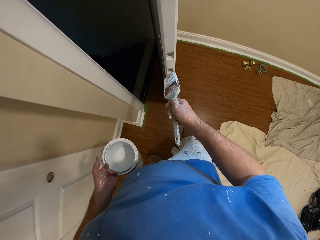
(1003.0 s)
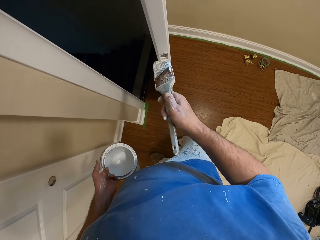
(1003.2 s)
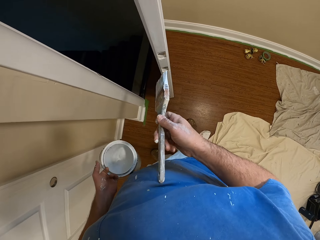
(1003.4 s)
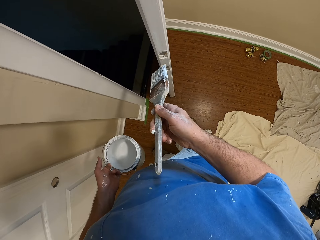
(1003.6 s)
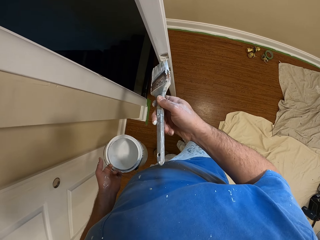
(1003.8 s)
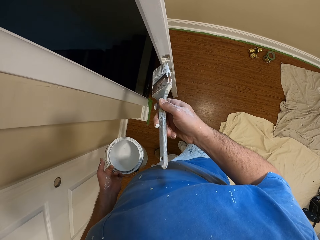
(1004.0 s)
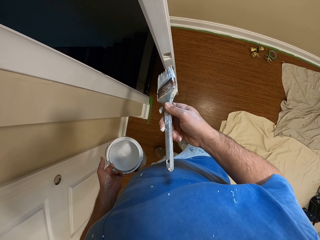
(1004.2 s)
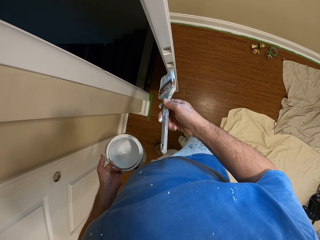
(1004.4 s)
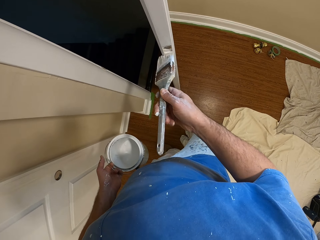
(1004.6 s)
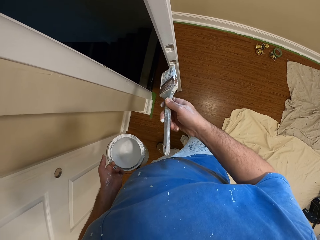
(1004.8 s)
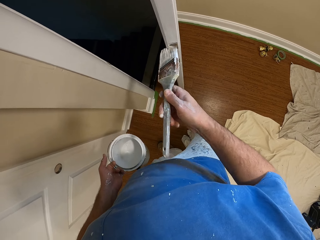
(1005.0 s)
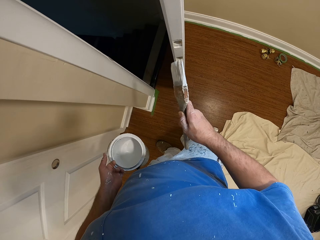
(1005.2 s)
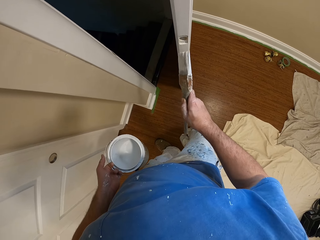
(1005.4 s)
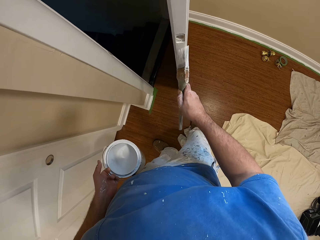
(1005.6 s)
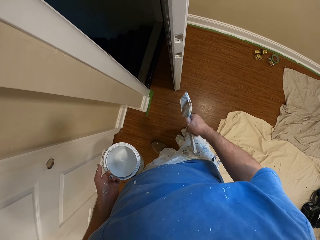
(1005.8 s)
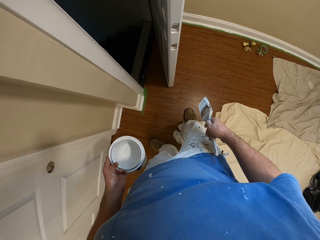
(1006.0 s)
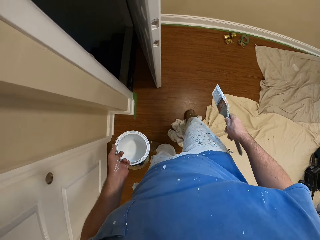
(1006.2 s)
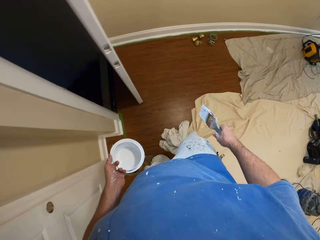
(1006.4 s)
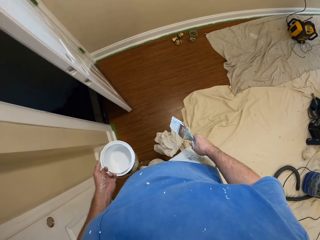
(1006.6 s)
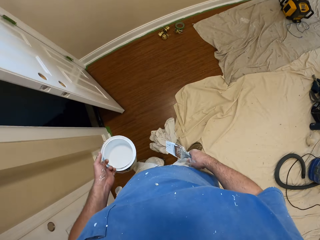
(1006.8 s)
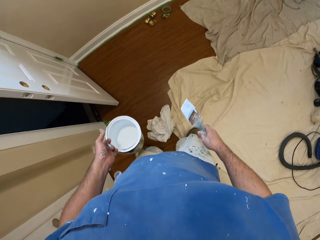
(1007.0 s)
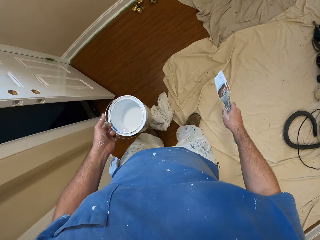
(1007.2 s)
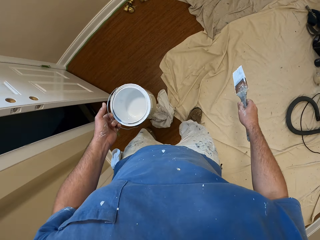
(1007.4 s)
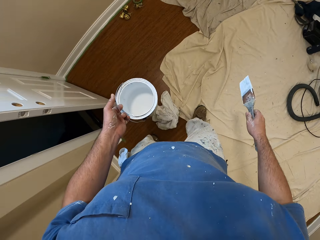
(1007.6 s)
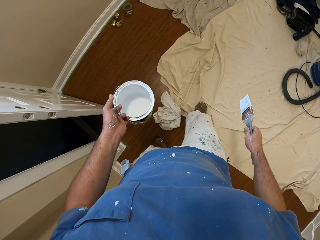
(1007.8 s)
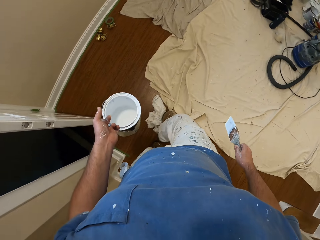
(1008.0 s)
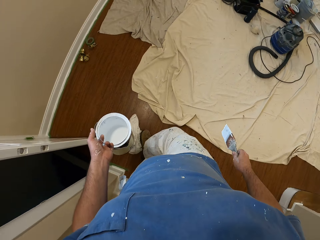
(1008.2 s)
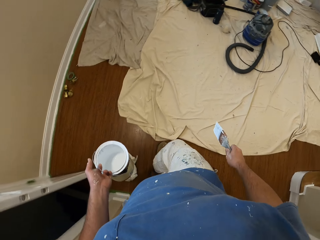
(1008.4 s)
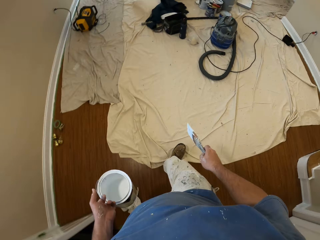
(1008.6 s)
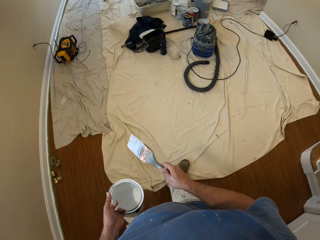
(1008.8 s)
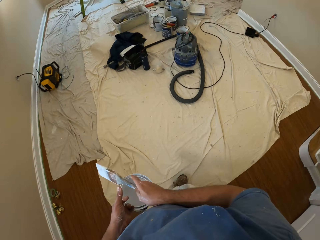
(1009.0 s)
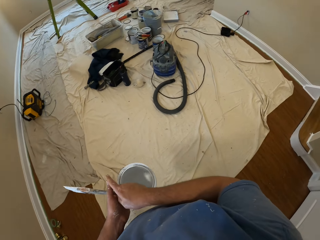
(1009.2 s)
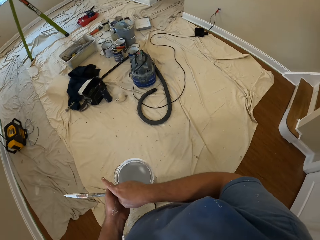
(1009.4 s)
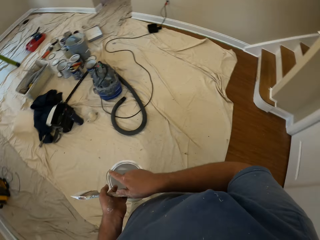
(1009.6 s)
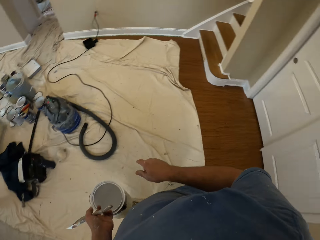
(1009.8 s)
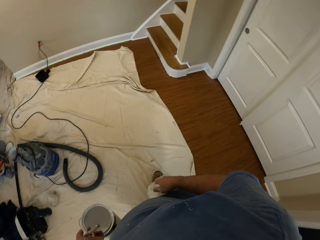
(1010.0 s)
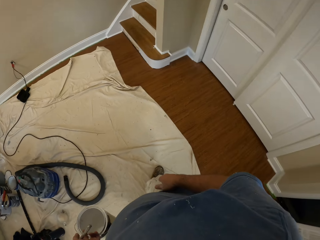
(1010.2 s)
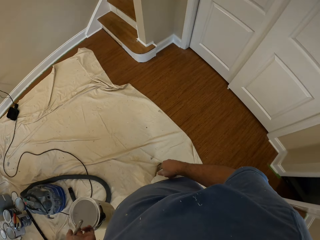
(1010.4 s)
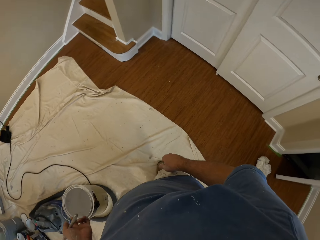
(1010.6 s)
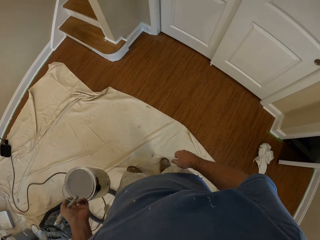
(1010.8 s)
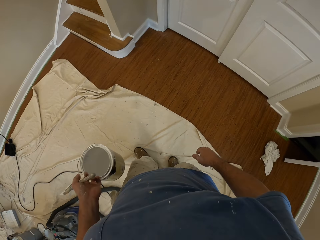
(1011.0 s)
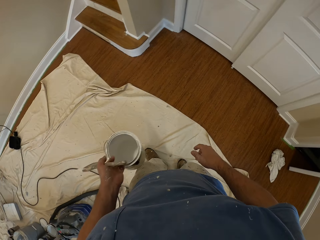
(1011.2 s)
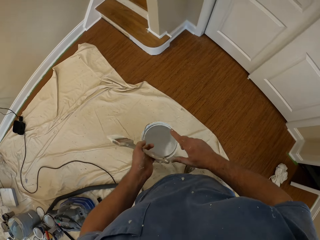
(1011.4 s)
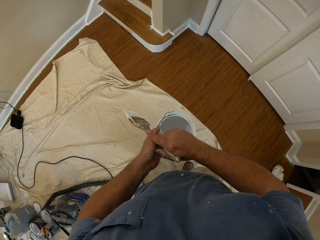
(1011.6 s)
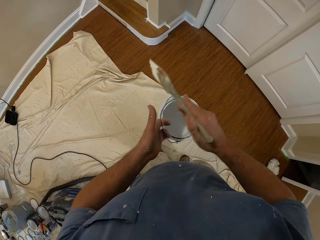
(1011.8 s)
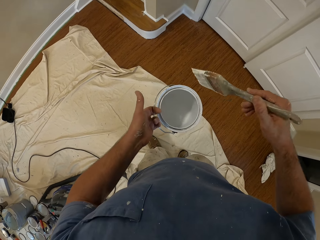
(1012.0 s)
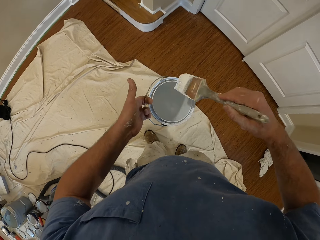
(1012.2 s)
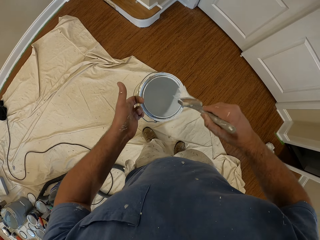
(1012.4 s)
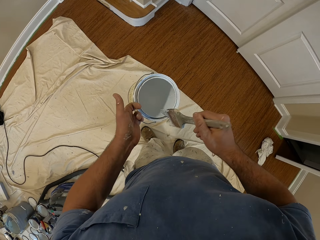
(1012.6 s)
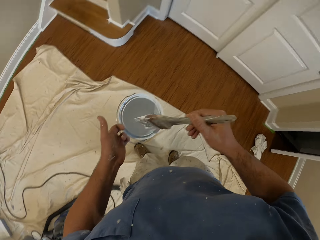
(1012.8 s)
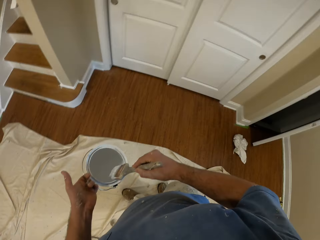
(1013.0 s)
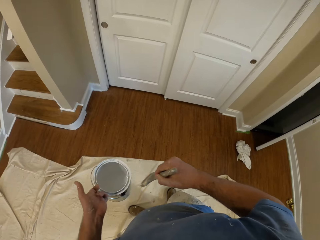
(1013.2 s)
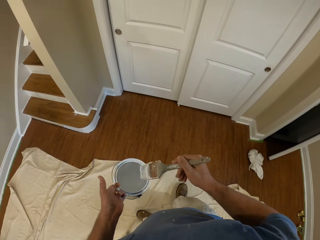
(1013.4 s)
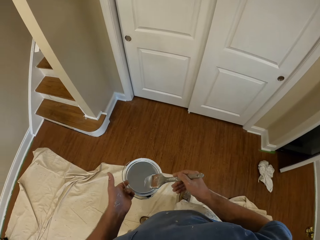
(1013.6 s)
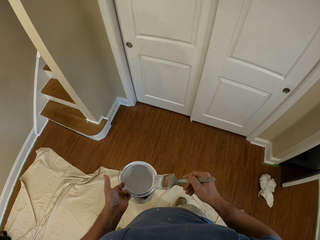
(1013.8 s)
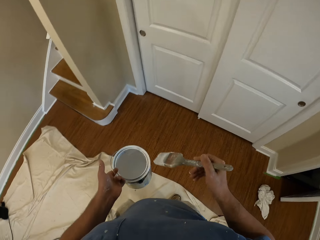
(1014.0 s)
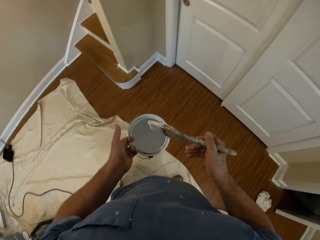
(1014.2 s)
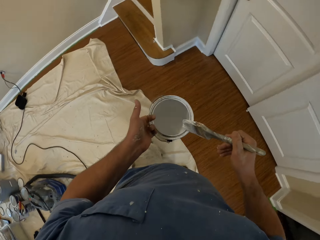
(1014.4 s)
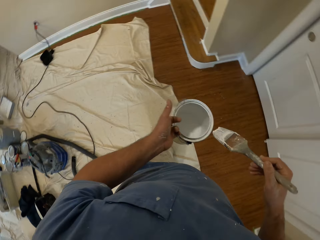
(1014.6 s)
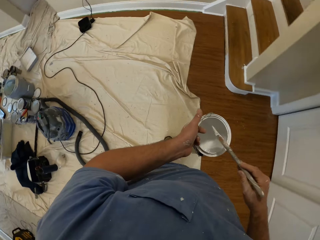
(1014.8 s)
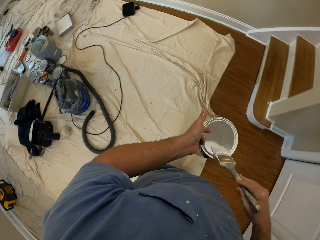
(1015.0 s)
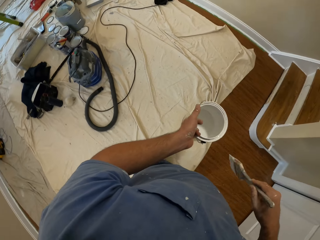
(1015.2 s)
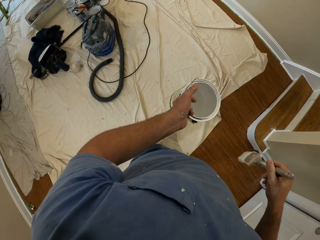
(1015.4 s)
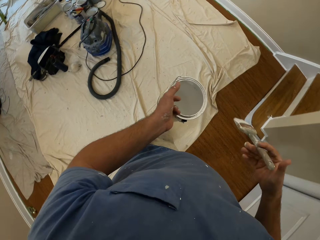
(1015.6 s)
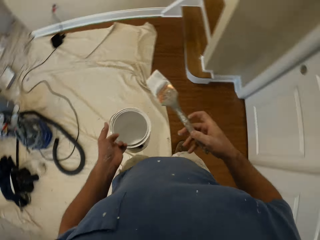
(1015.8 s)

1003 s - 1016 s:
The camera wearer paints the door with the brush. He stops painting the door. He removes the brush from the door. He turns around. He kicks the cloth on the floor with his right leg. He walks around the room. He passes the brush to his left hand. He stops walking. He passes the brush to his right hand. He touches the edge of the paint container with the brush. He drips off paint from the paint brush. He wipes the brush from the edge of the paint can.

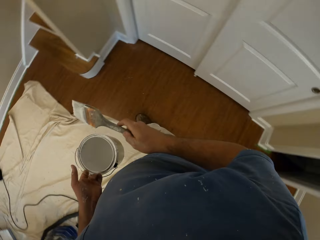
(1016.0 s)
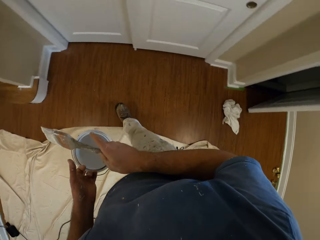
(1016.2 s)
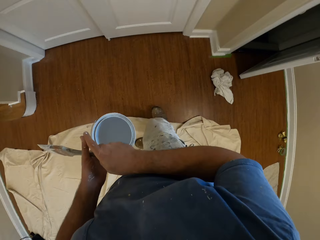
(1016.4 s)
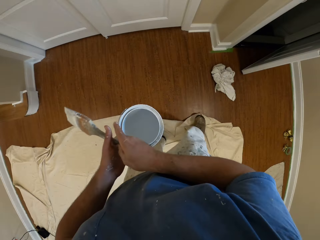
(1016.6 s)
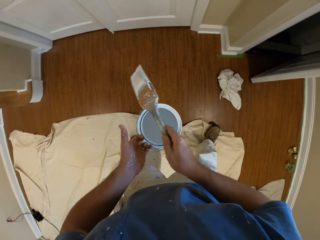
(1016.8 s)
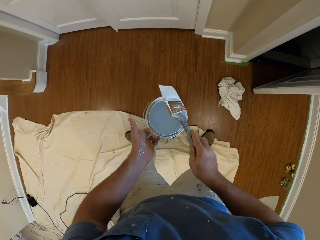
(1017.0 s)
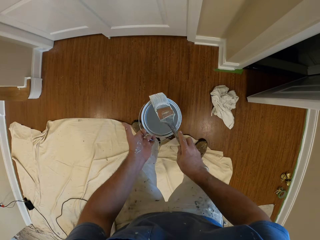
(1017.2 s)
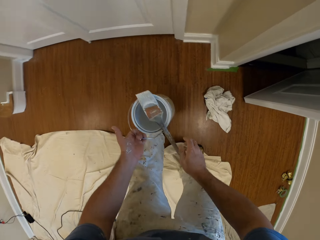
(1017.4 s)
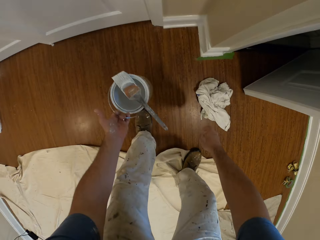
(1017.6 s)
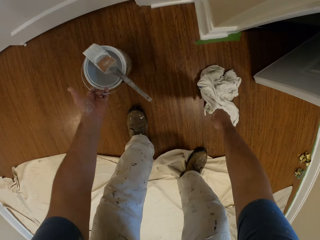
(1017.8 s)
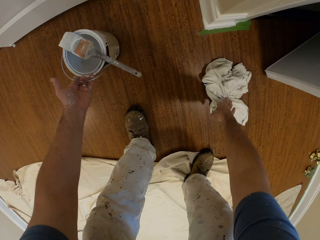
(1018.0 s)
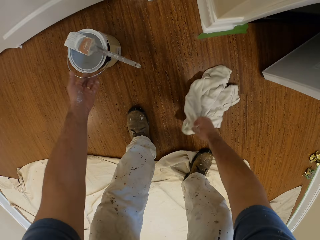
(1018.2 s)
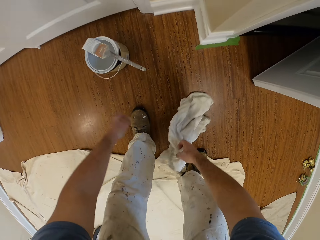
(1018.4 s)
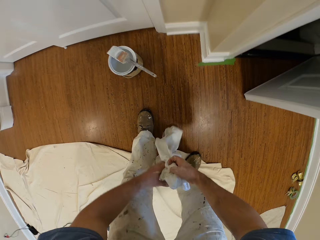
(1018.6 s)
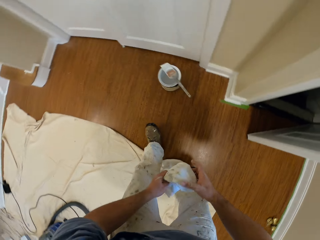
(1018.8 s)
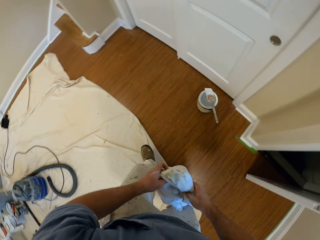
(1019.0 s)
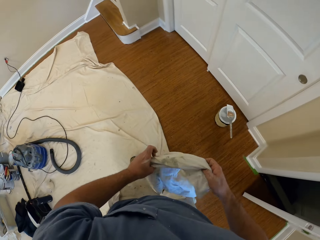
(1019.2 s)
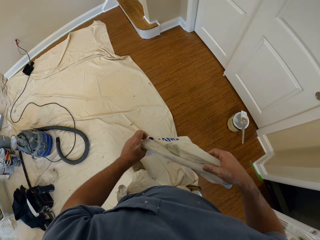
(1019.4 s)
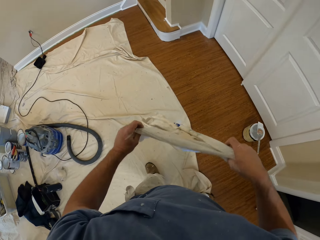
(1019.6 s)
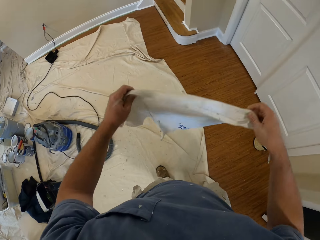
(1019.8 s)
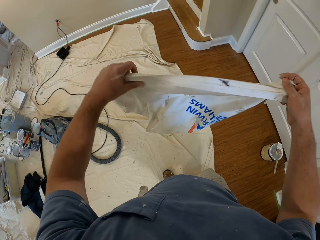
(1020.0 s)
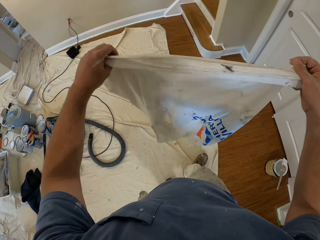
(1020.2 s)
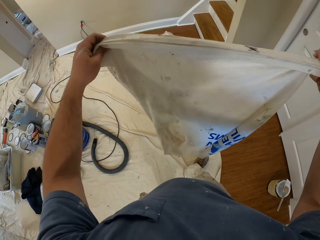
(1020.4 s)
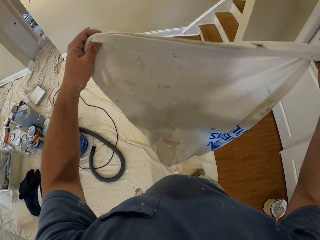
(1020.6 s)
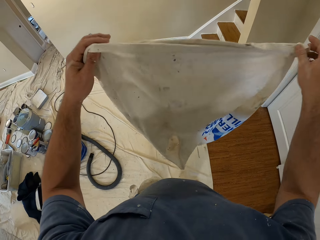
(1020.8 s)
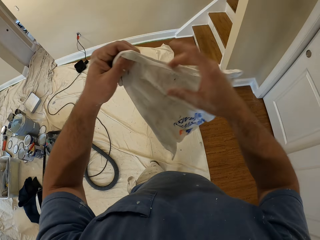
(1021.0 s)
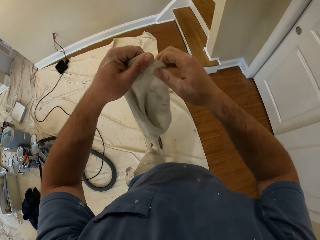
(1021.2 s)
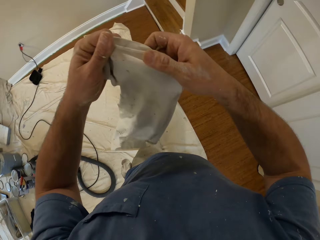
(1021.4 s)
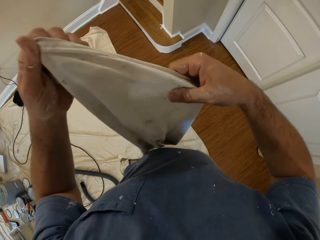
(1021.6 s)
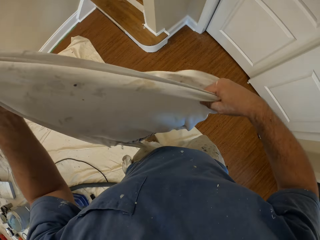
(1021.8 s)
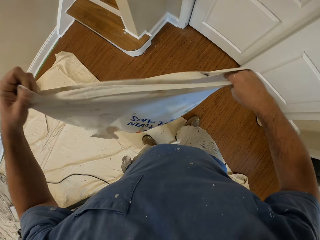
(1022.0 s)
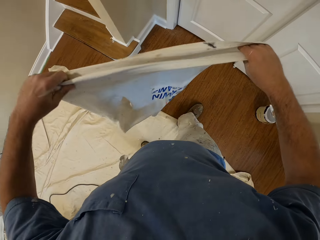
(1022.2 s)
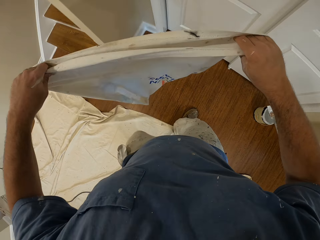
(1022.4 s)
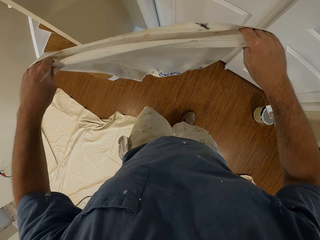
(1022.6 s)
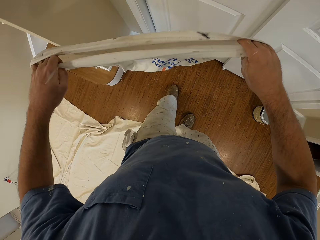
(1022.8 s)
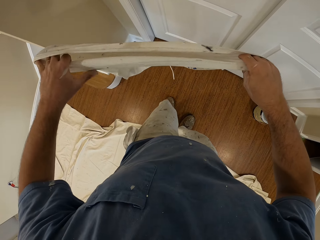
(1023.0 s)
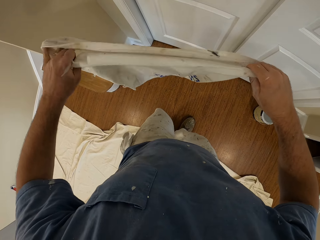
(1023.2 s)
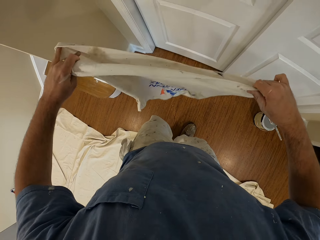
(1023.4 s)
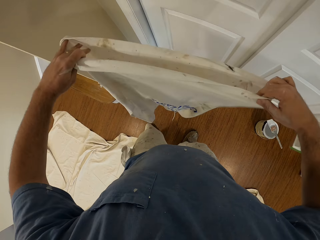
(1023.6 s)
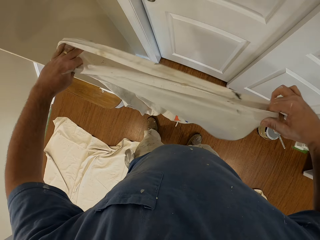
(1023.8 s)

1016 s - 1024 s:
The camera wearer puts the paint brush on top of the container of paint. He picks the cloth on the floor with his right hand. He drops the paint can on the floor. He walks towards a door.
